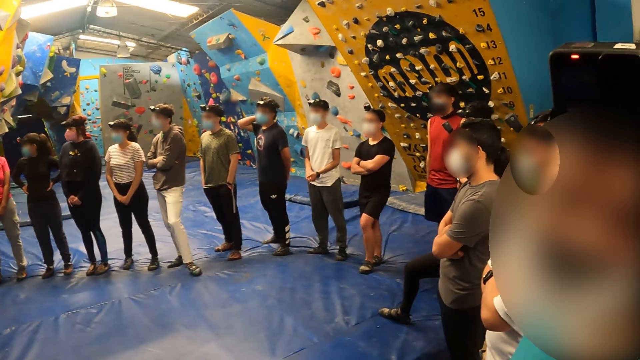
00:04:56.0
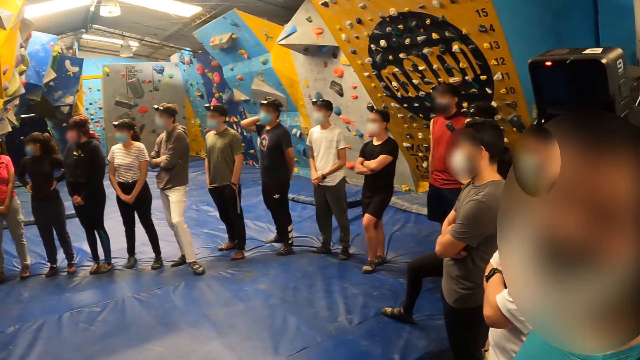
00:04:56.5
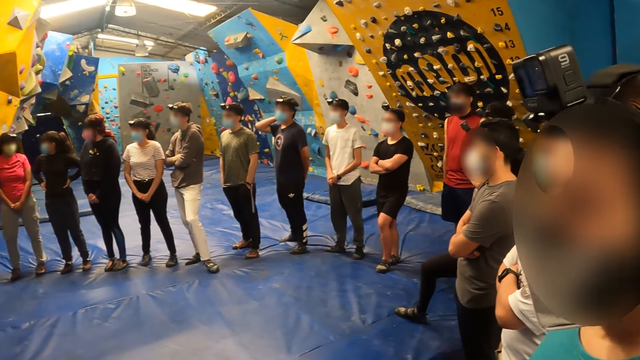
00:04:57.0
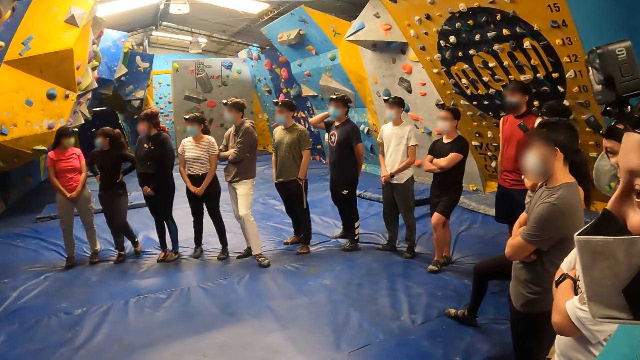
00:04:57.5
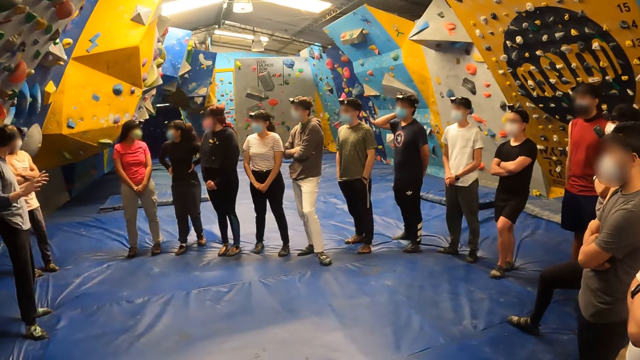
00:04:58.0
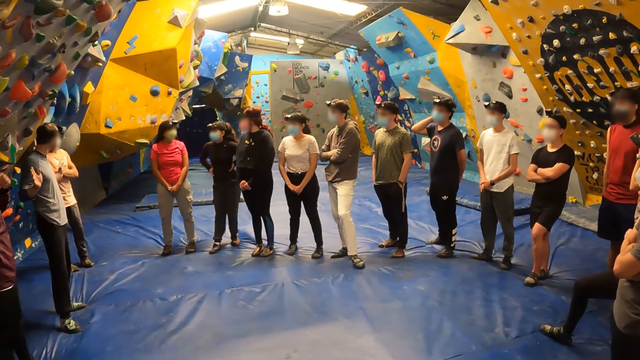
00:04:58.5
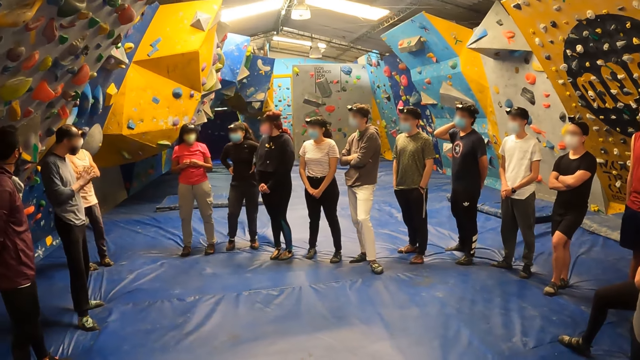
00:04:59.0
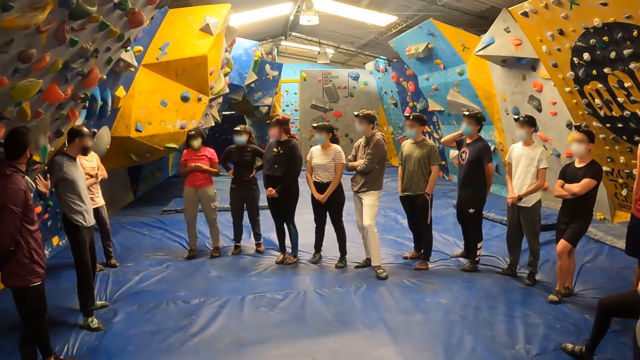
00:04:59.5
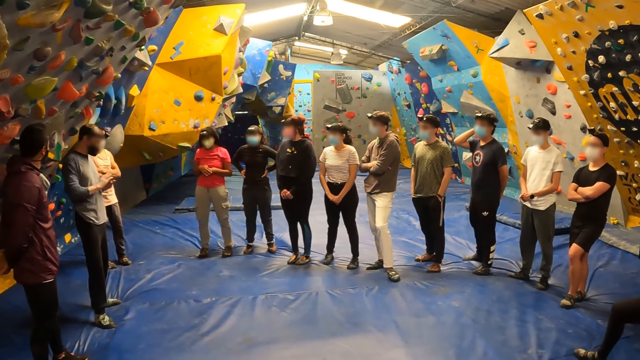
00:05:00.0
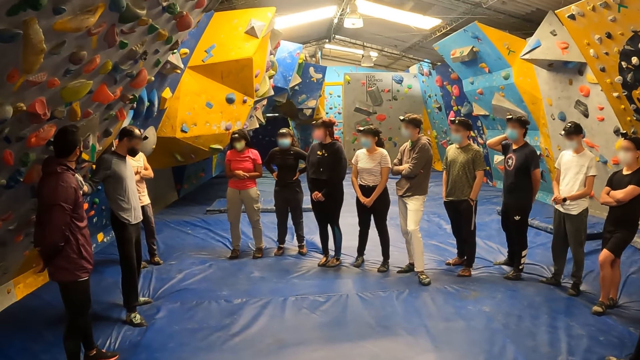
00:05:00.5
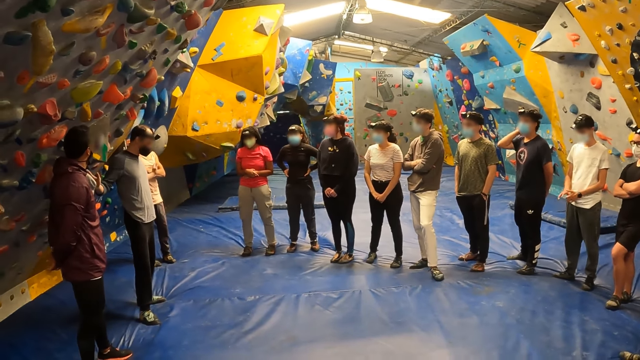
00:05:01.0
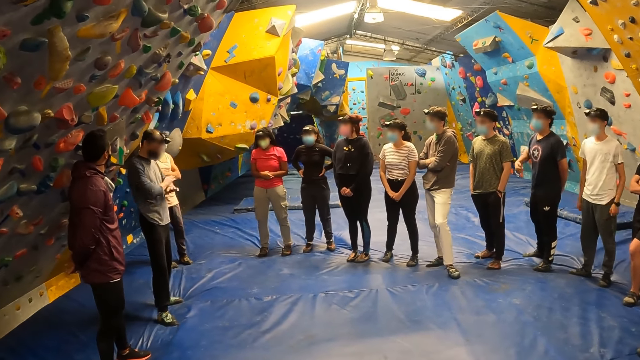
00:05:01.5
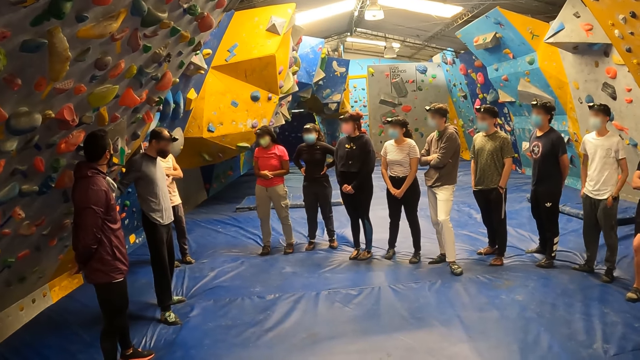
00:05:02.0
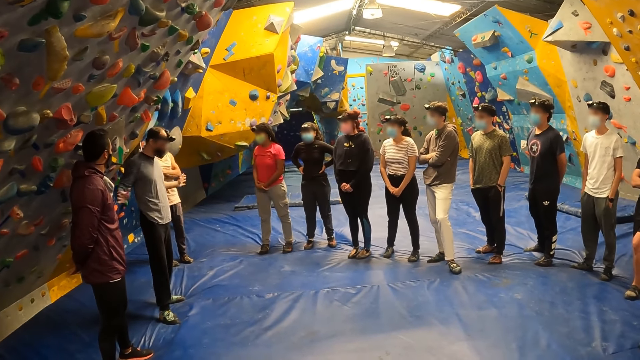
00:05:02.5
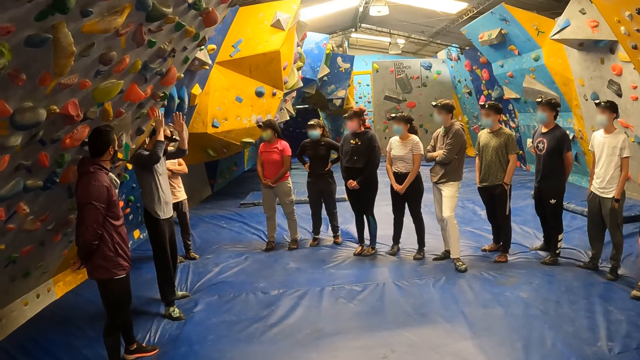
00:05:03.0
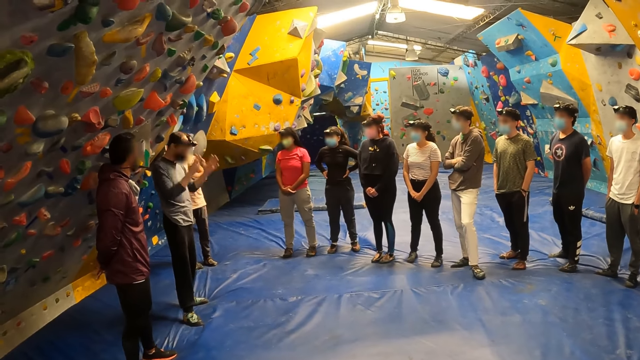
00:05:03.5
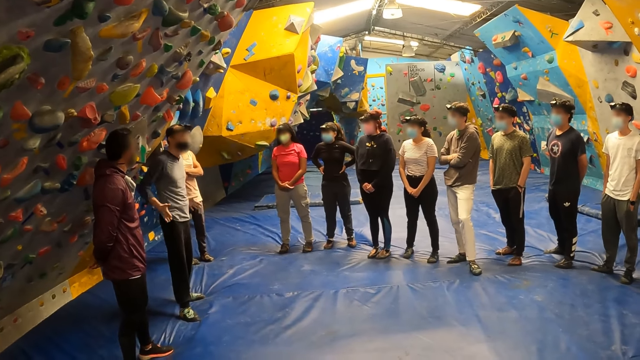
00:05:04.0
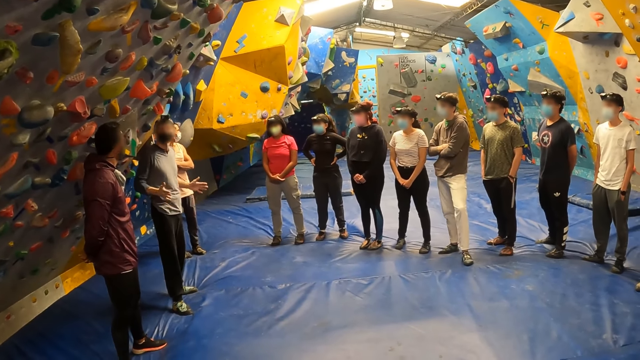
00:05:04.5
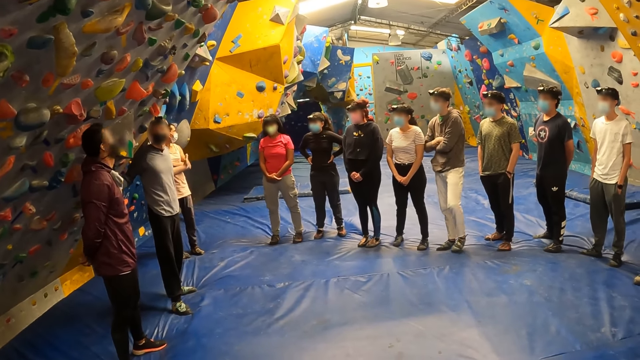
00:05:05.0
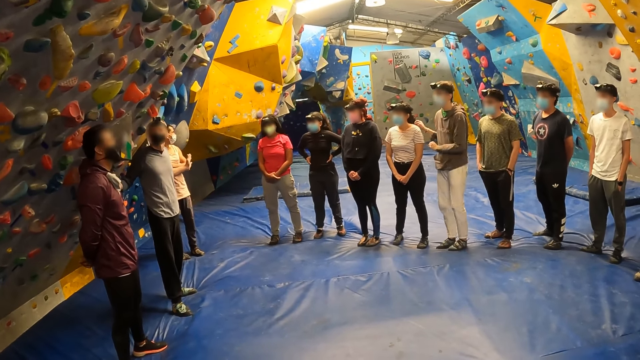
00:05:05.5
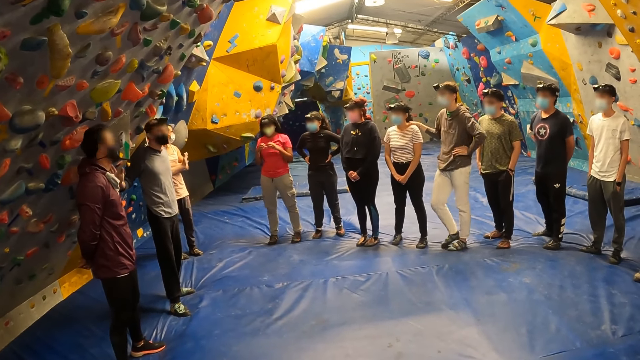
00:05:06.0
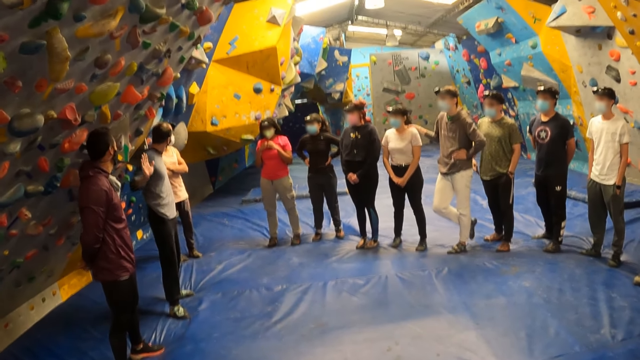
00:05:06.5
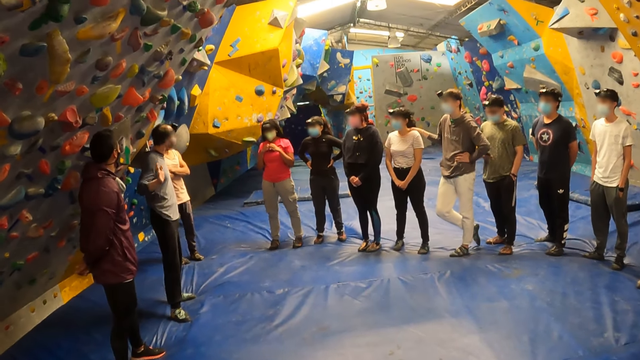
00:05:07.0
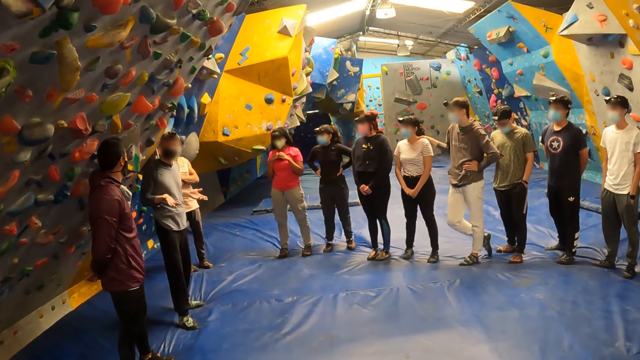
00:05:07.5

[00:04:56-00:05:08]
A man demonstrates to the crowd.

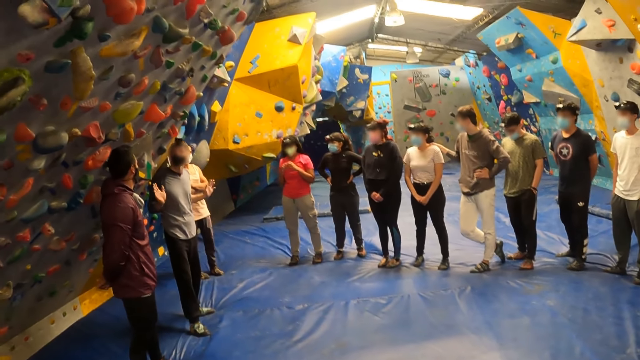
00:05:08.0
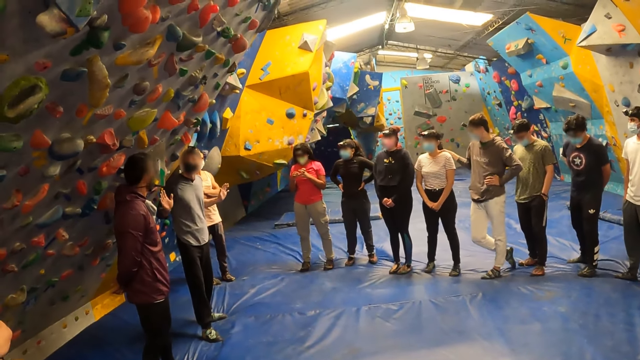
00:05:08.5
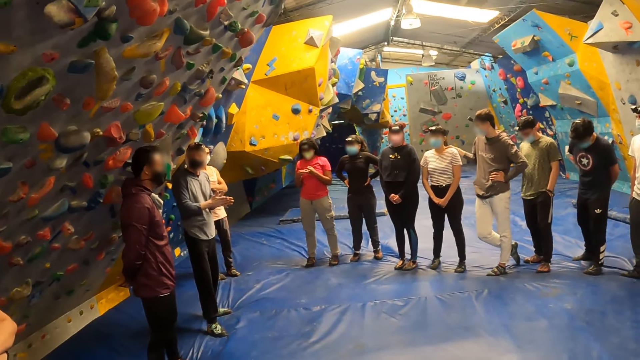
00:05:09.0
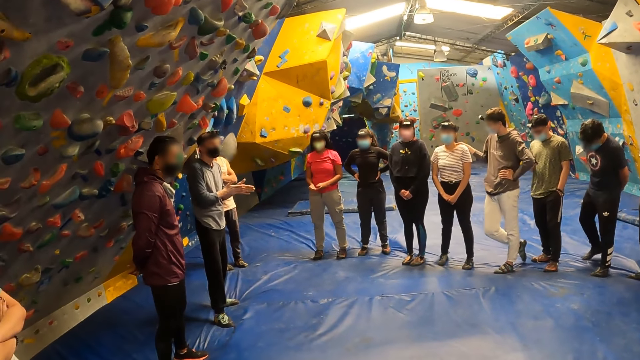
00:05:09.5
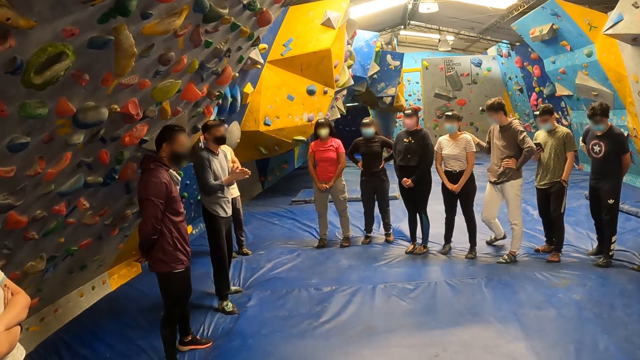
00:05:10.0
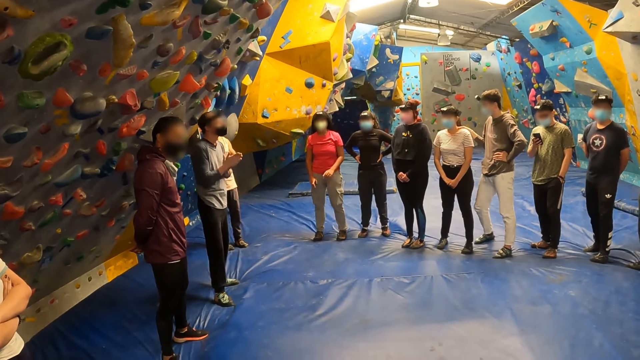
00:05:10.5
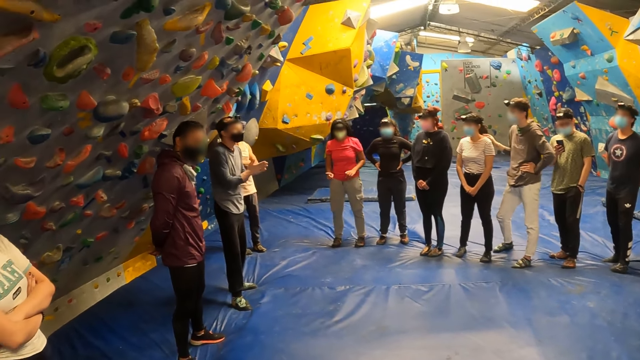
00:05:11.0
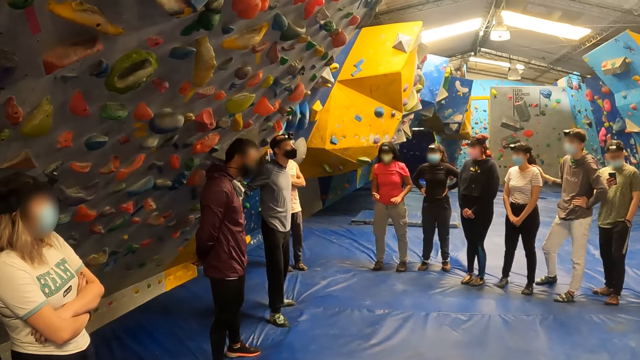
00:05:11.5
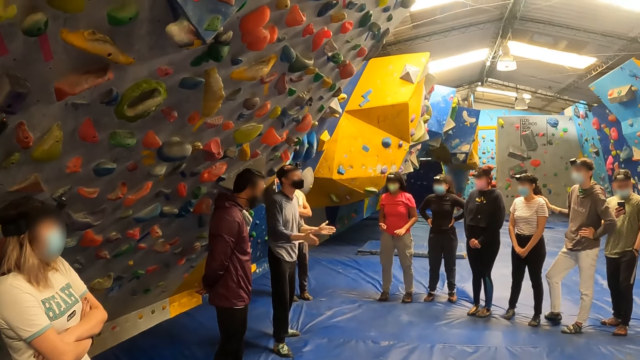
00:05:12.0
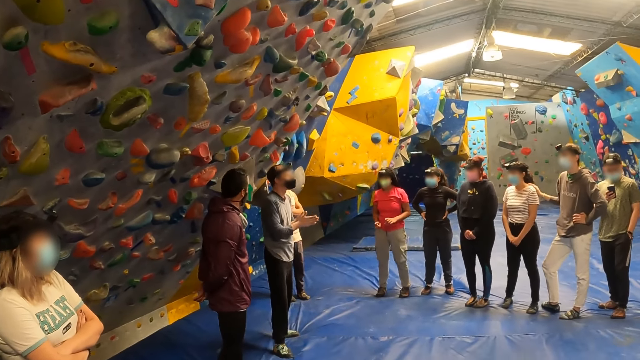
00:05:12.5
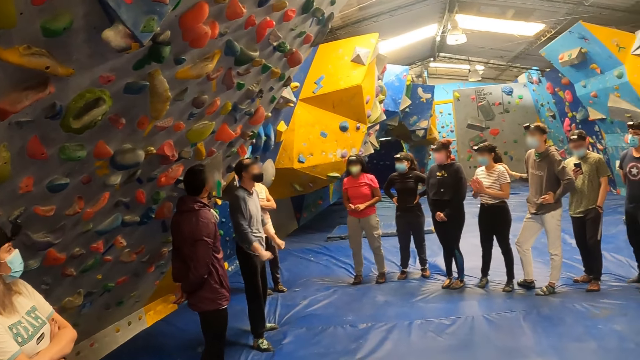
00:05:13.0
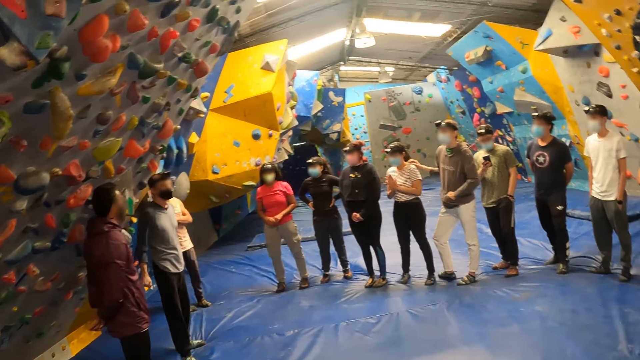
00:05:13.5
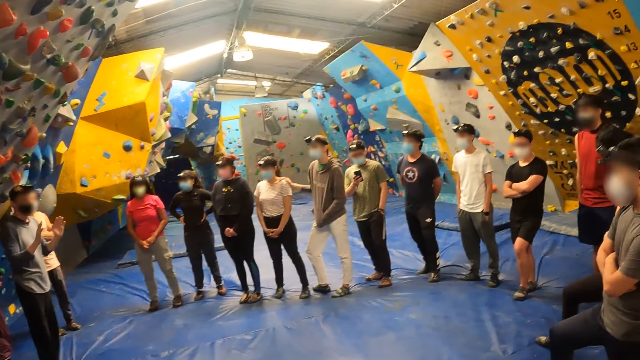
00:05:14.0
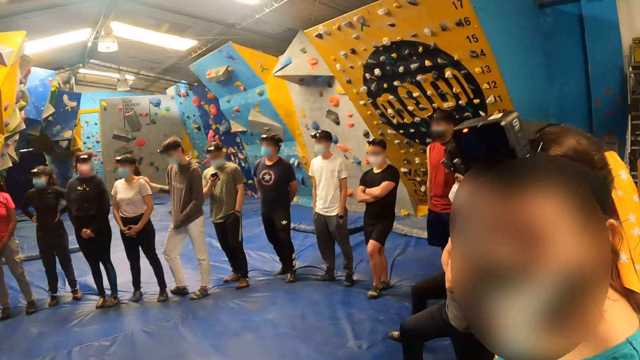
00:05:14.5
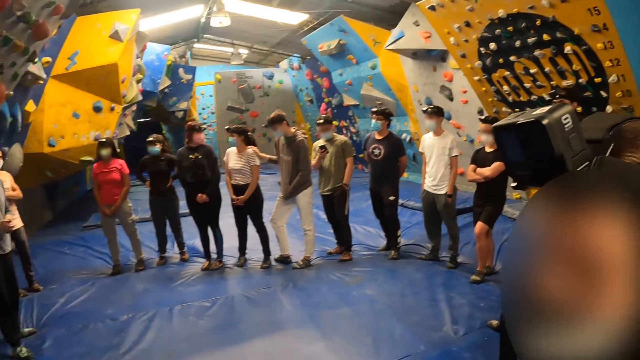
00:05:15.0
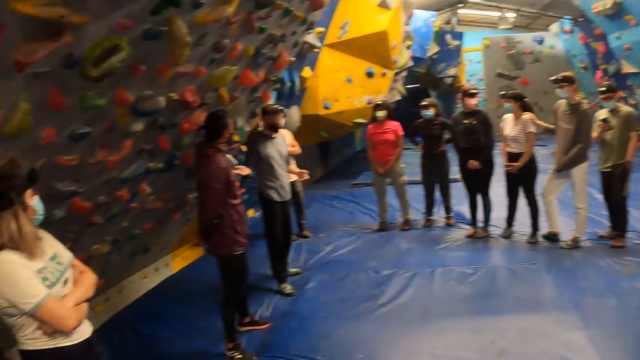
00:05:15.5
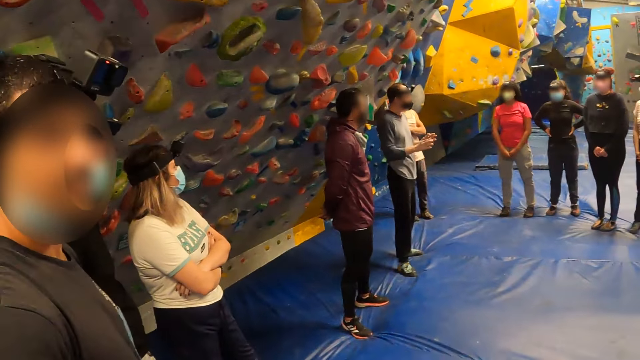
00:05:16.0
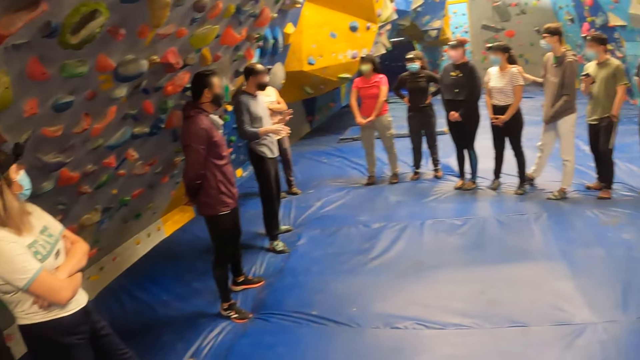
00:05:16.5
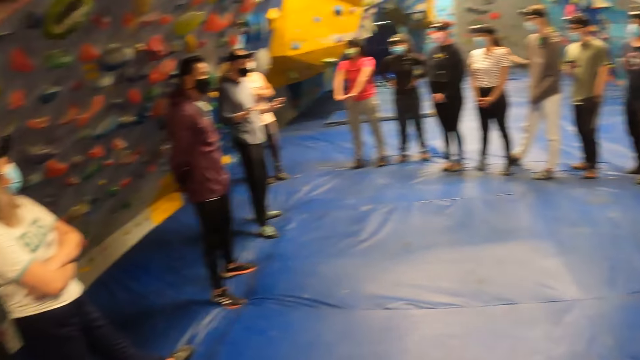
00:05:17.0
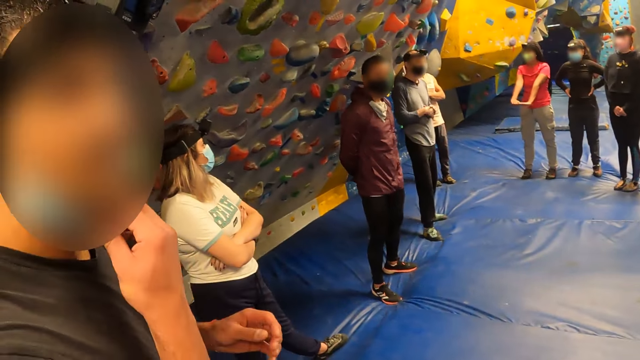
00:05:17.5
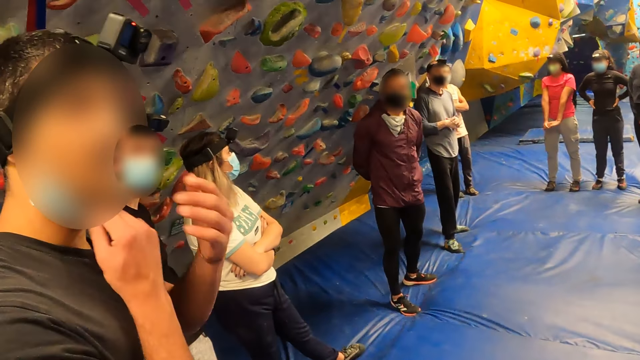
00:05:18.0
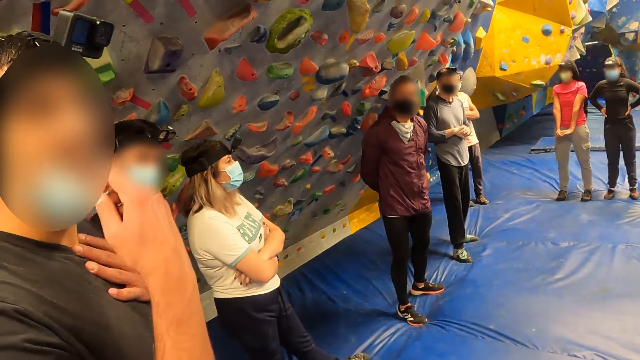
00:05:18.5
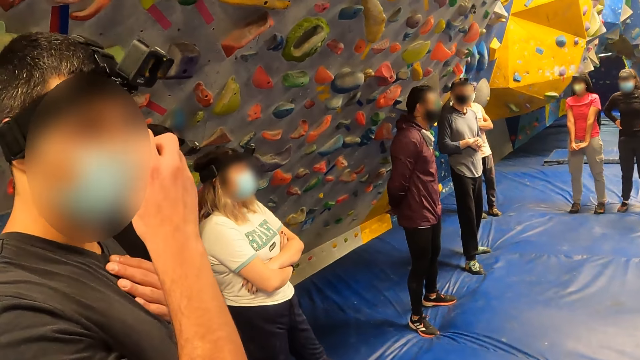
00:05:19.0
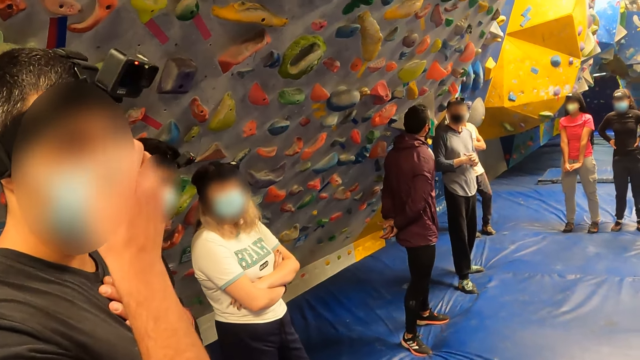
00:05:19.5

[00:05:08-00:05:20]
The camera wearer looks around the boulder gym. A man interacts with the camera wearer. The man wears a nose mask with his left hand and pulls the mask.
